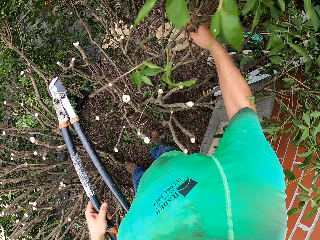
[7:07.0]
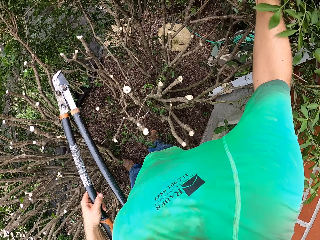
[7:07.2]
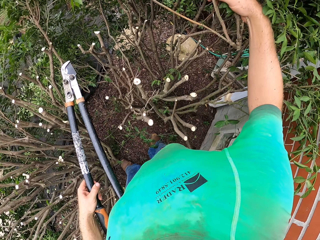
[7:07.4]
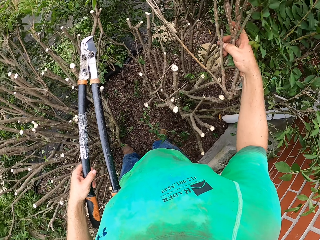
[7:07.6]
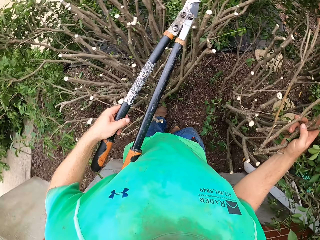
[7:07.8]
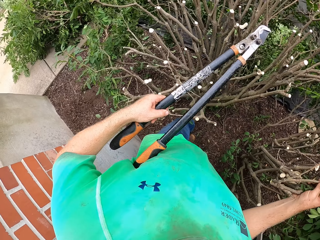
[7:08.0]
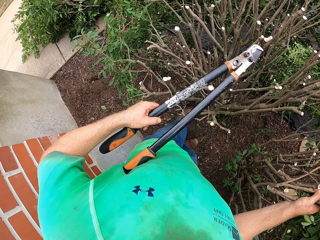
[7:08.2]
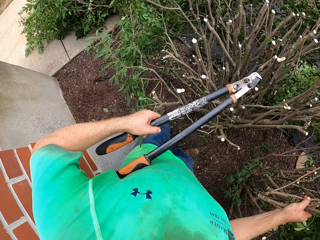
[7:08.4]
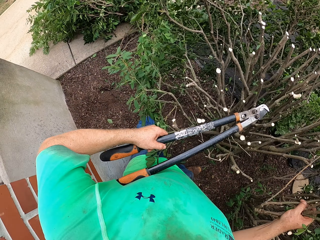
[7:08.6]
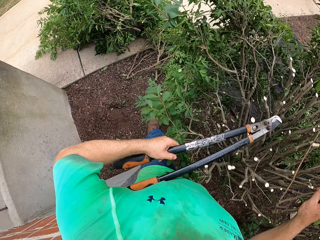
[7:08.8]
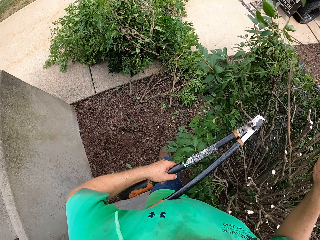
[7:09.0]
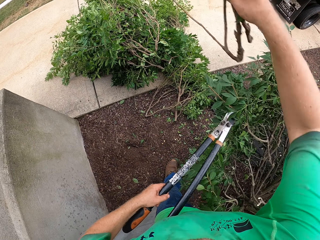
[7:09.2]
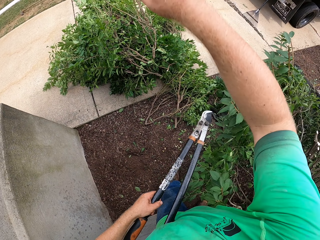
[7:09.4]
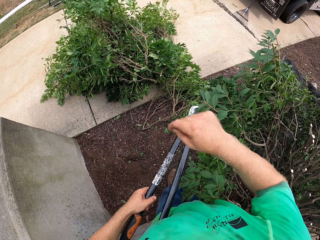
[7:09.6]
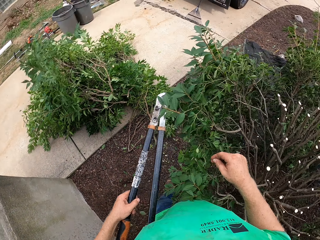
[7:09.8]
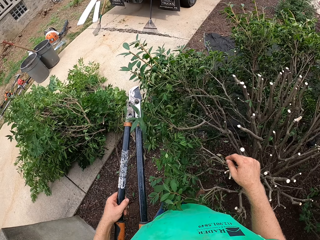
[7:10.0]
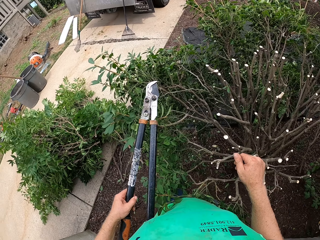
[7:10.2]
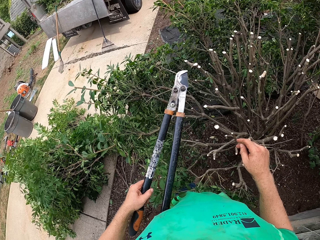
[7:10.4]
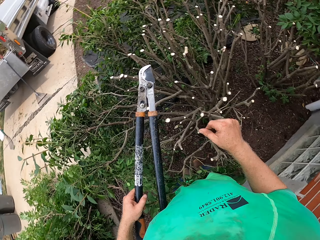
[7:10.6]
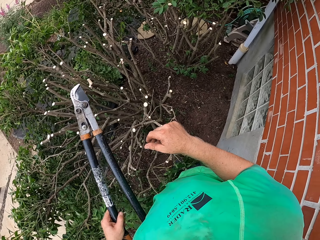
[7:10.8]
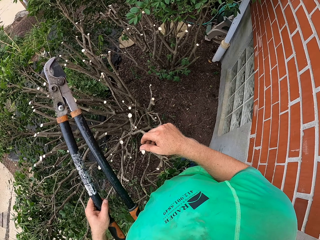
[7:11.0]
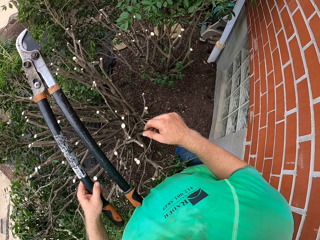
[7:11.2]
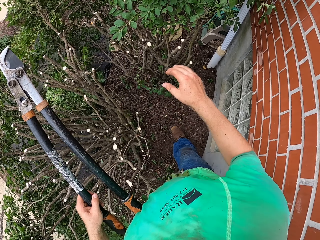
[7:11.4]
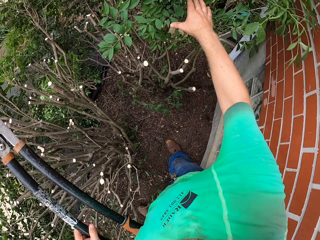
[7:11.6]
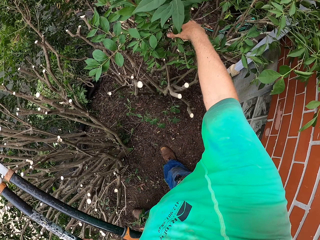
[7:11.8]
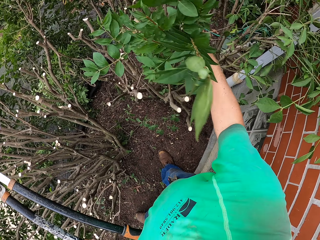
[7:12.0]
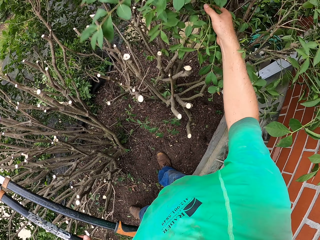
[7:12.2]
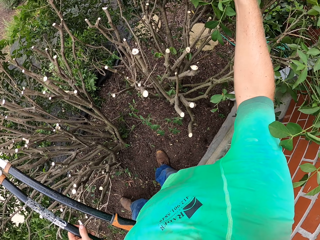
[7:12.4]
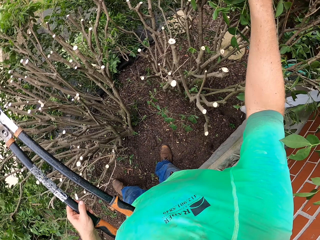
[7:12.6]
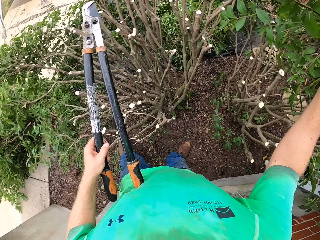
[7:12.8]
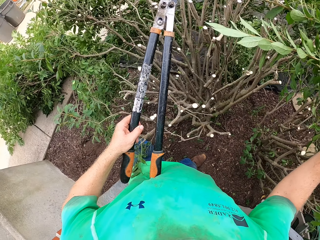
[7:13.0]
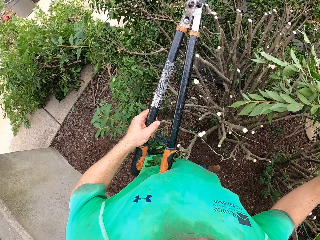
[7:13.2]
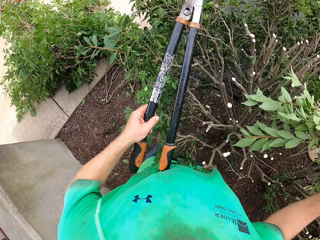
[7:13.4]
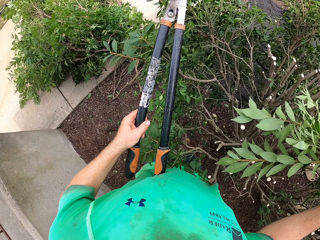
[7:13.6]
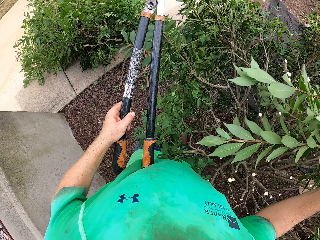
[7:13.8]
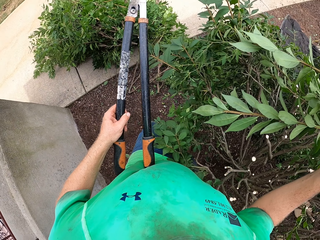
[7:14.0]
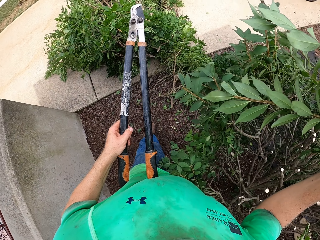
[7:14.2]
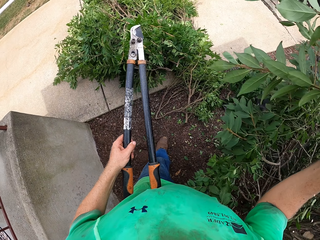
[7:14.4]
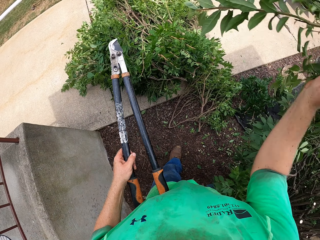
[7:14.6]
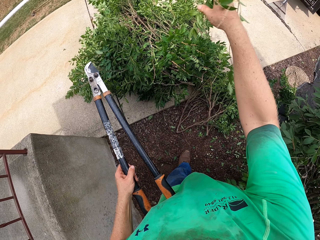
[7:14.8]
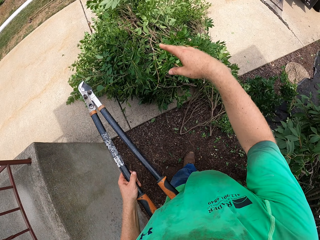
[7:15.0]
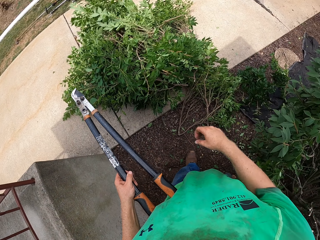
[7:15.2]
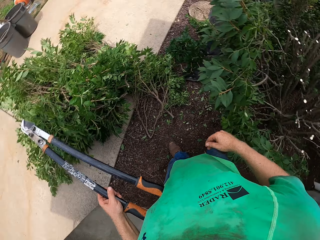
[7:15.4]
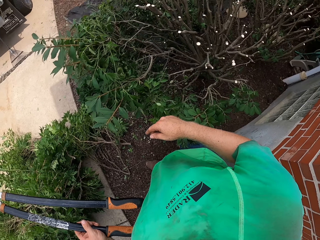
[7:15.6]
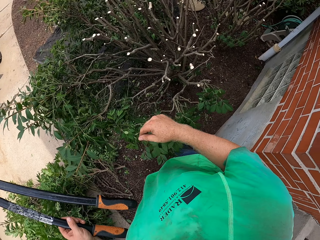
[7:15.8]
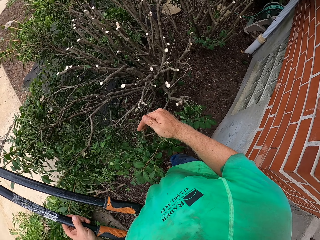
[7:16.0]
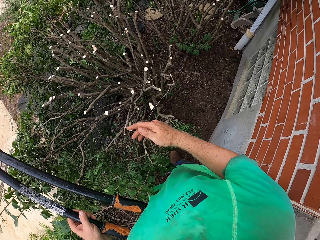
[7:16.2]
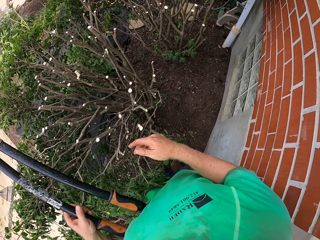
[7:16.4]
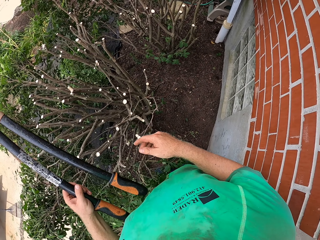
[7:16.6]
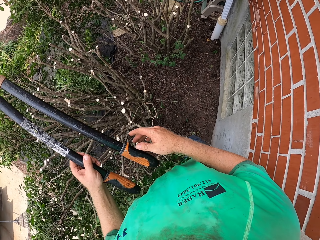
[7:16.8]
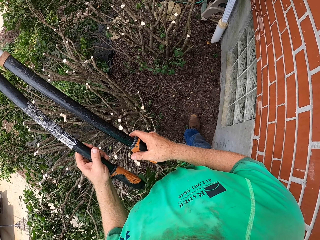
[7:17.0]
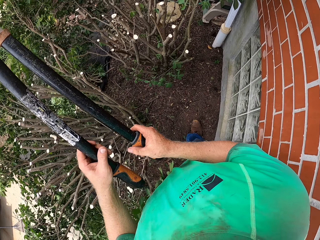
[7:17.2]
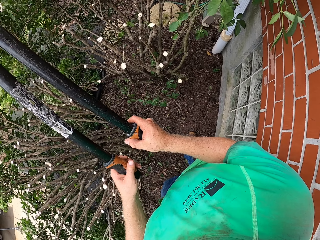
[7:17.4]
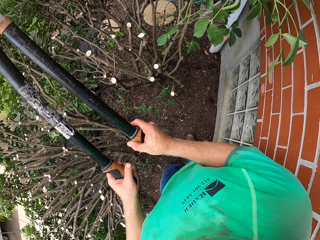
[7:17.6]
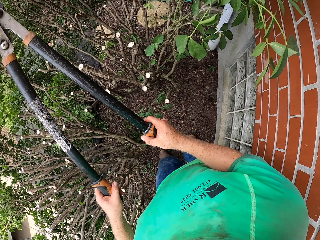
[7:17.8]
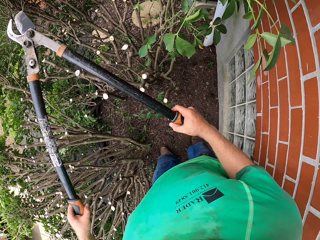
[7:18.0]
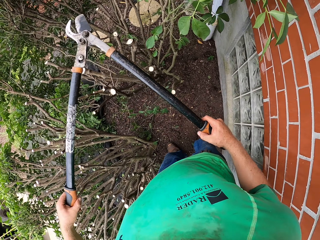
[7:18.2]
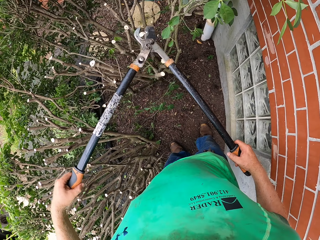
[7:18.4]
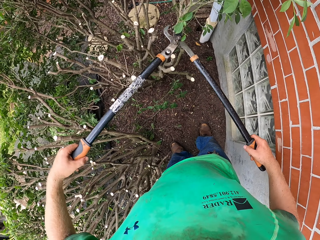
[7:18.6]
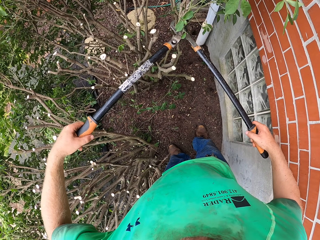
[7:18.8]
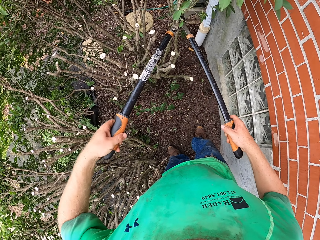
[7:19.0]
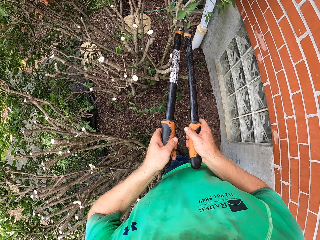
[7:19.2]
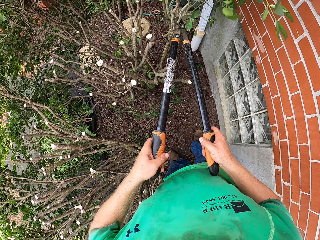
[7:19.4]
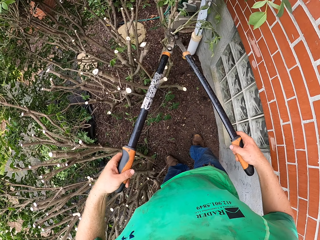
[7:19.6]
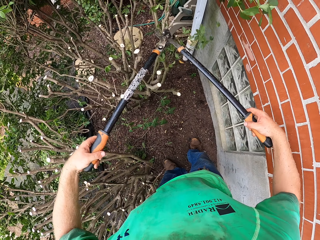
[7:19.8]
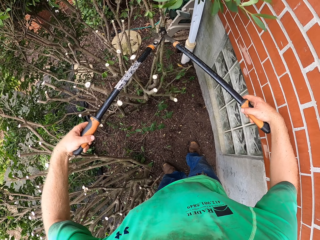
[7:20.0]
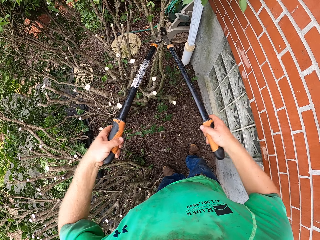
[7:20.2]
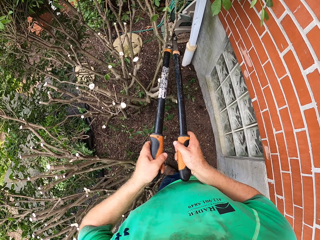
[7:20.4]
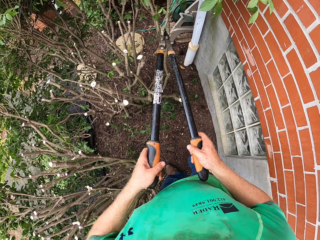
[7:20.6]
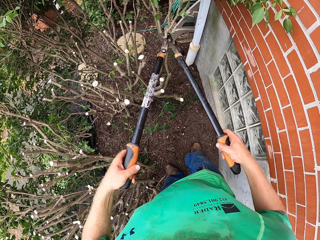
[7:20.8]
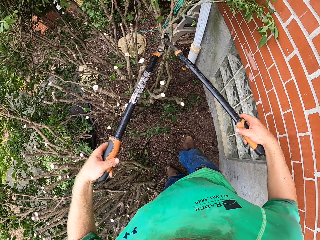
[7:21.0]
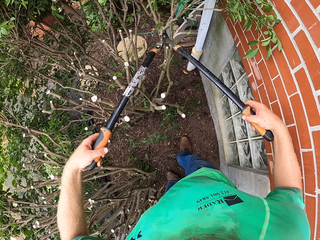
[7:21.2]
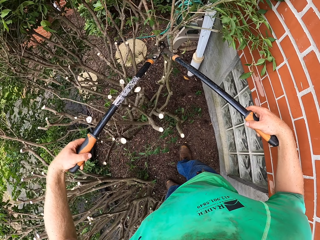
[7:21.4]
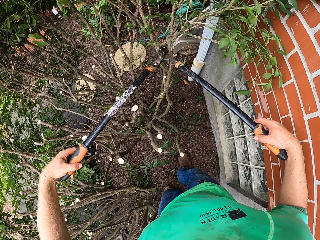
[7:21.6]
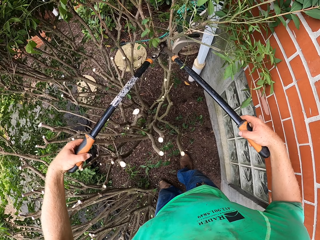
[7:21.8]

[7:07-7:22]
The camera wearer throws the tree branch on the pile of tree branches on the floor with his right hand. He picks the tree branch with his right hand. He throws the tree branch on the pile of tree branches on the floor with his right hand. He cuts a tree branch with the hedge shear in both hands.

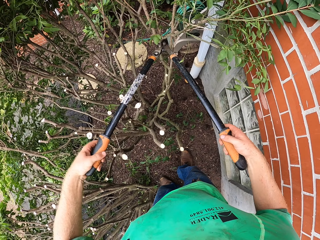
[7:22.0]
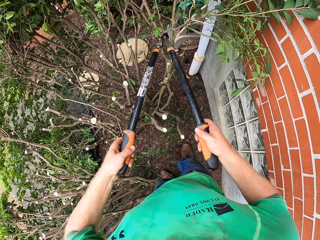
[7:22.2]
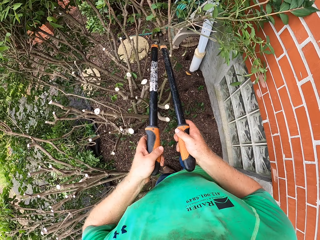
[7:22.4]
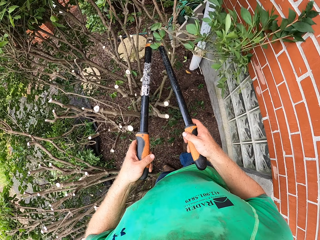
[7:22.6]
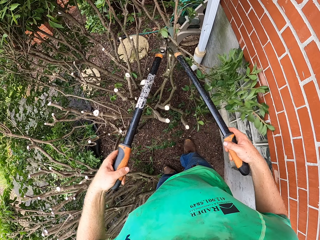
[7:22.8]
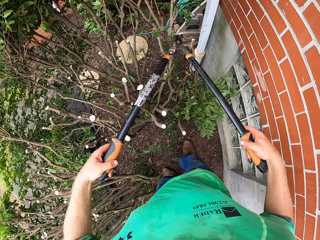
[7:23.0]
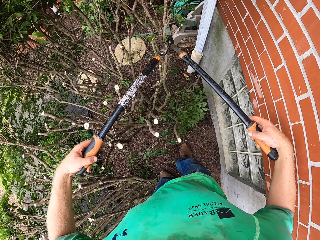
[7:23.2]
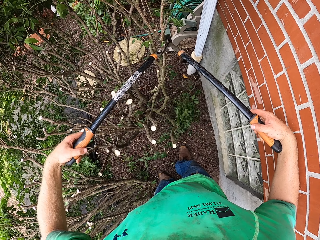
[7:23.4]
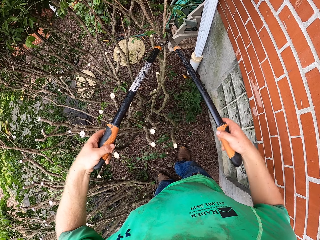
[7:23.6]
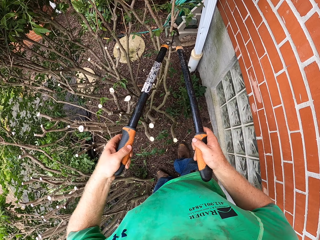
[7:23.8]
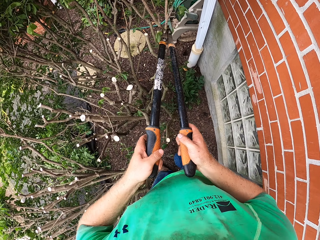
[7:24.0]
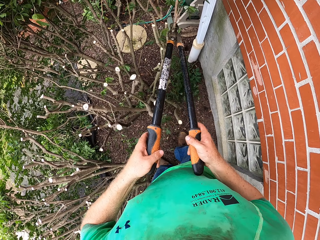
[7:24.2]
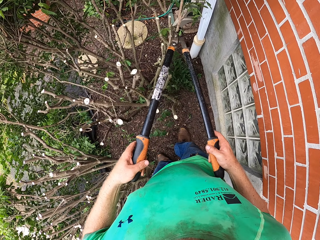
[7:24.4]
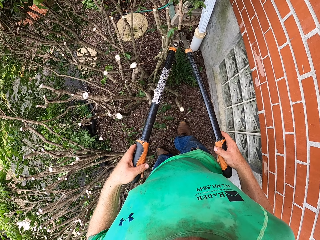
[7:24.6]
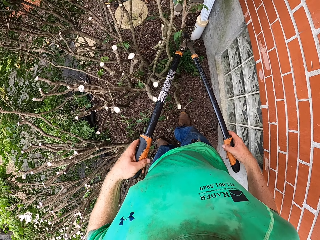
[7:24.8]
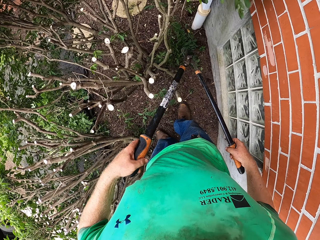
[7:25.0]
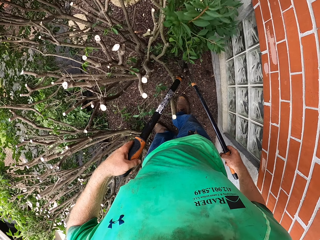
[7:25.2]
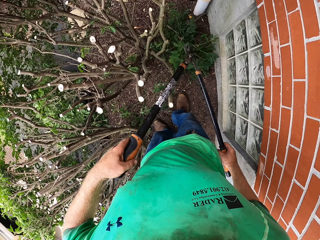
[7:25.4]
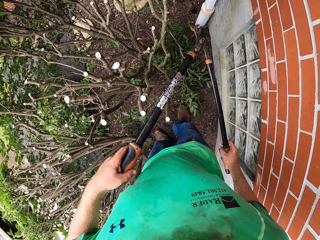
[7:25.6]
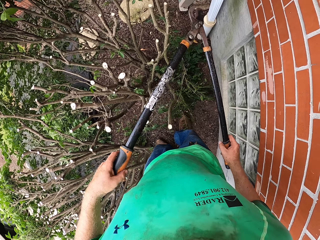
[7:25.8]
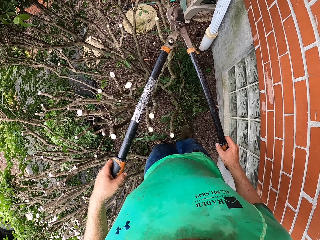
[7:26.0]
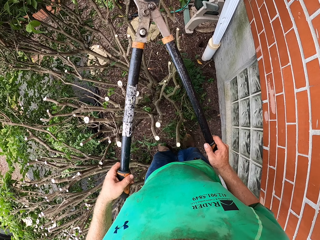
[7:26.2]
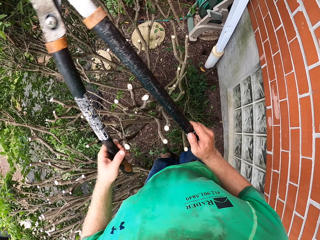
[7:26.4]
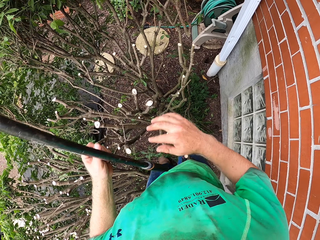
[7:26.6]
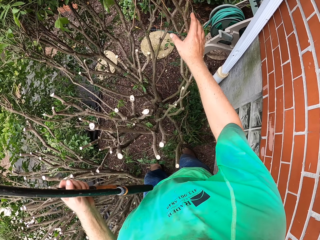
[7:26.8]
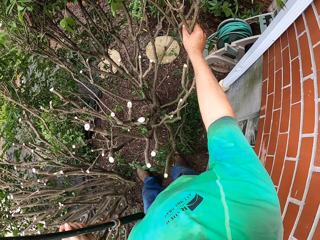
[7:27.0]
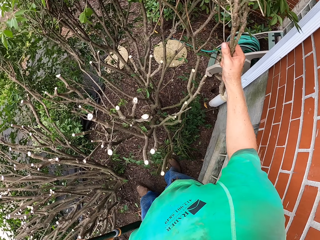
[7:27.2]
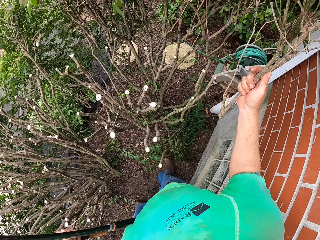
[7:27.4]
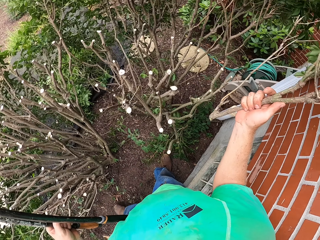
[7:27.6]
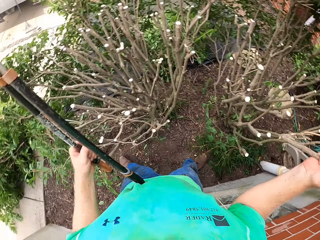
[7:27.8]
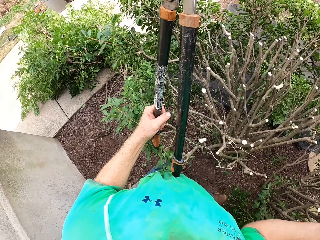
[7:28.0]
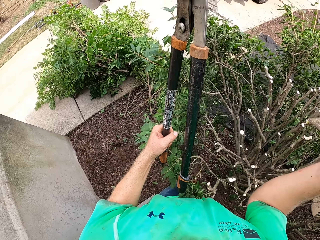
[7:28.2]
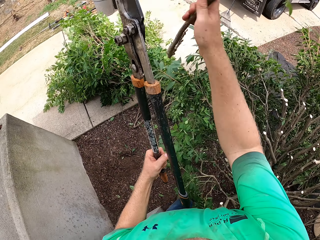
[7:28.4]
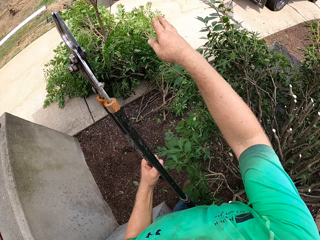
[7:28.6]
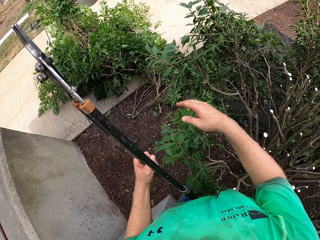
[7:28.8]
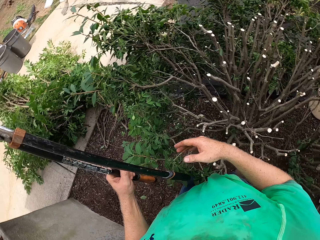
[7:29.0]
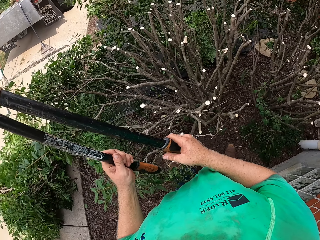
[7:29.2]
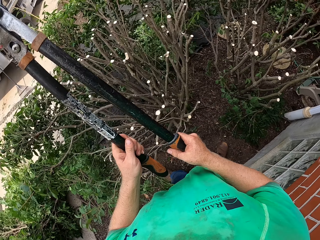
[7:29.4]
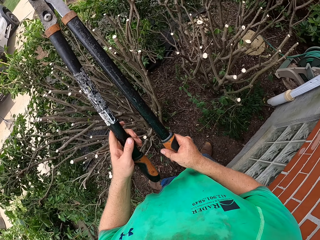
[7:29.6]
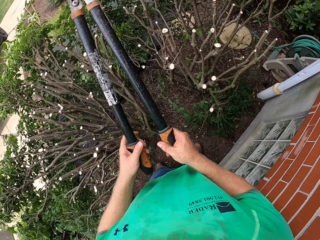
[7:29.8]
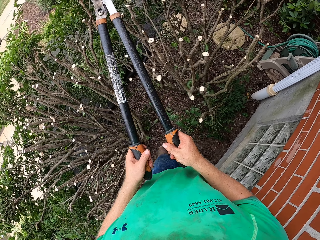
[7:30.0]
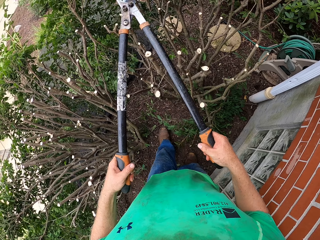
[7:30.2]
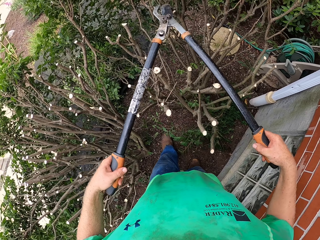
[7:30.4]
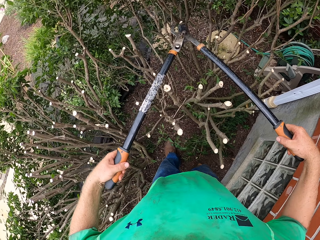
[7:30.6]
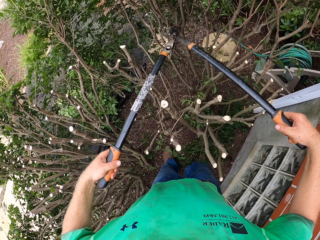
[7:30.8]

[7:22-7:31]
The camera wearer picks the tree branch with his right hand. He throws the tree branch on the pile of tree branches on the floor with his right hand.
